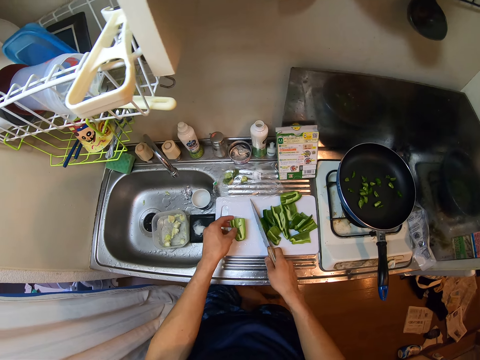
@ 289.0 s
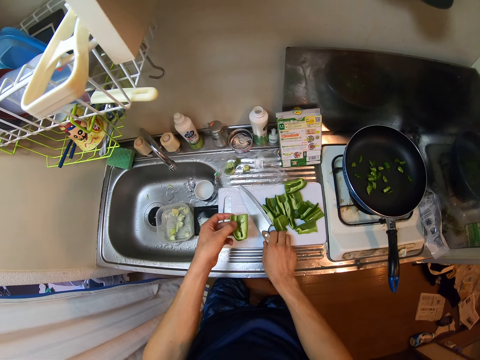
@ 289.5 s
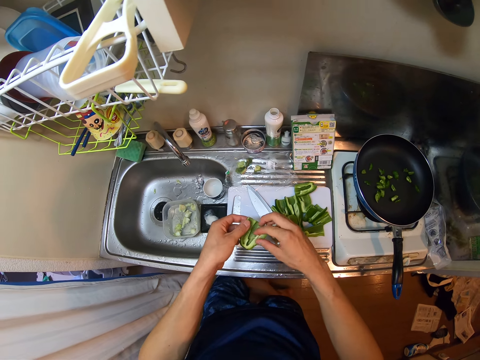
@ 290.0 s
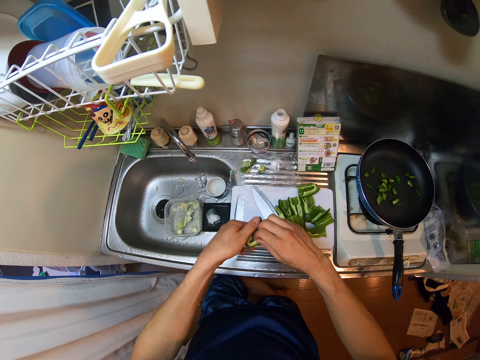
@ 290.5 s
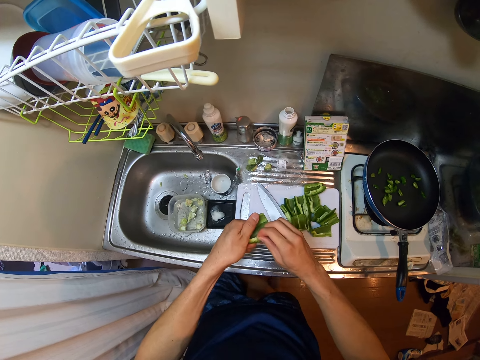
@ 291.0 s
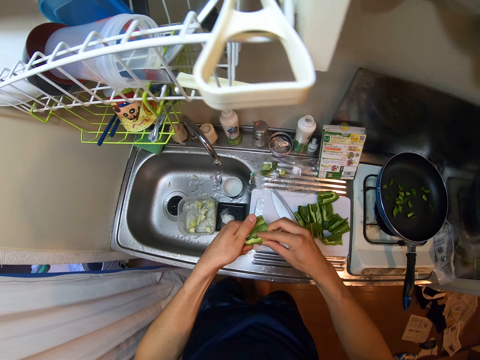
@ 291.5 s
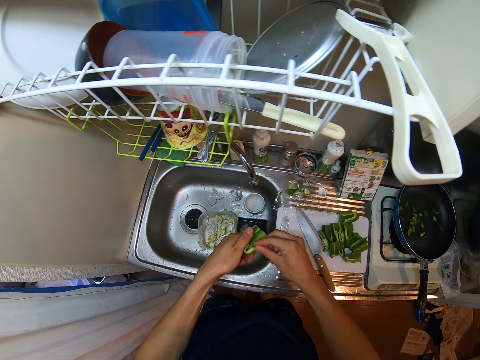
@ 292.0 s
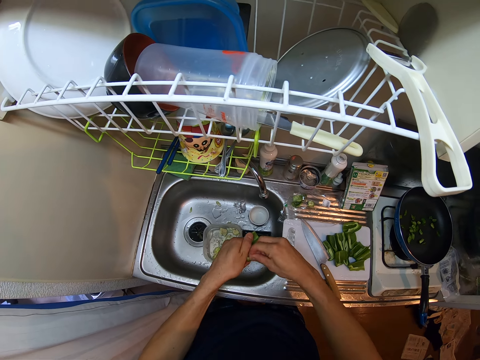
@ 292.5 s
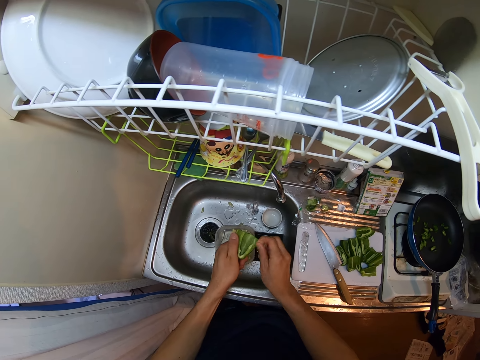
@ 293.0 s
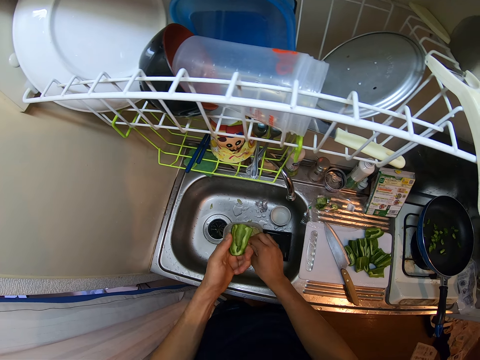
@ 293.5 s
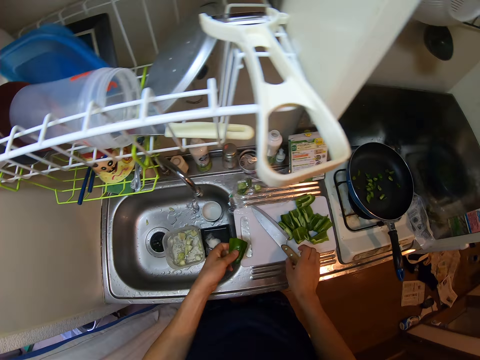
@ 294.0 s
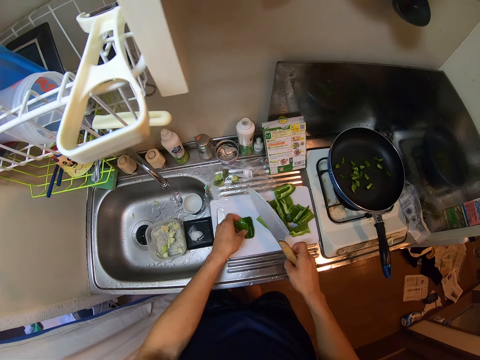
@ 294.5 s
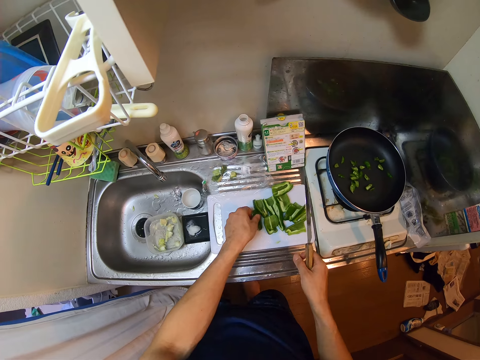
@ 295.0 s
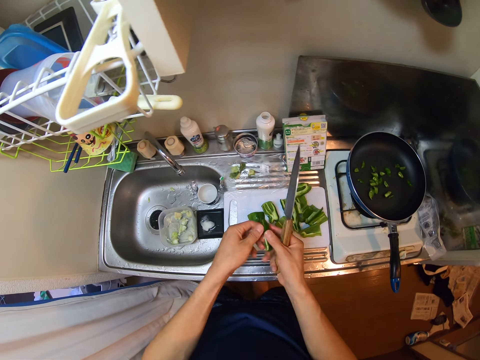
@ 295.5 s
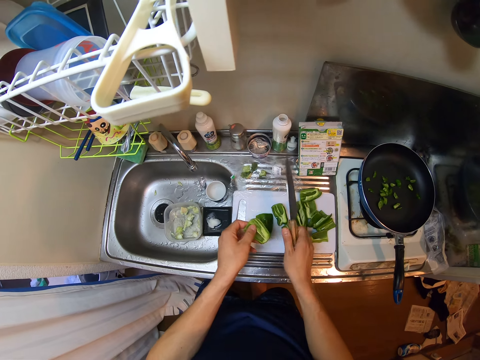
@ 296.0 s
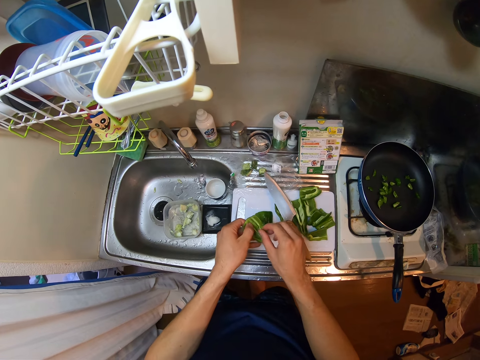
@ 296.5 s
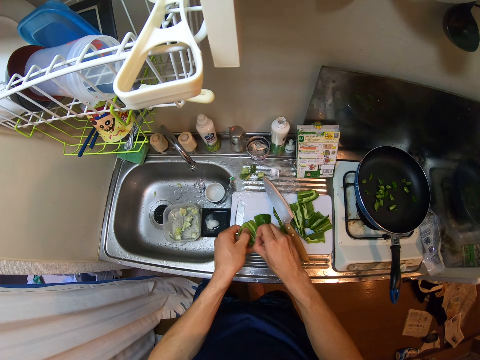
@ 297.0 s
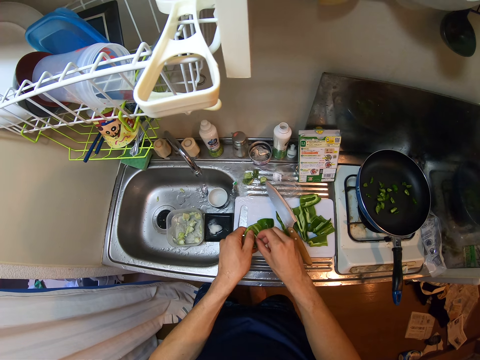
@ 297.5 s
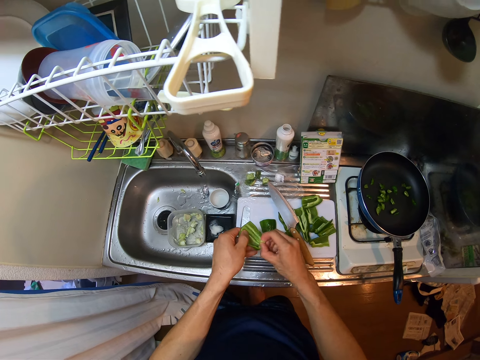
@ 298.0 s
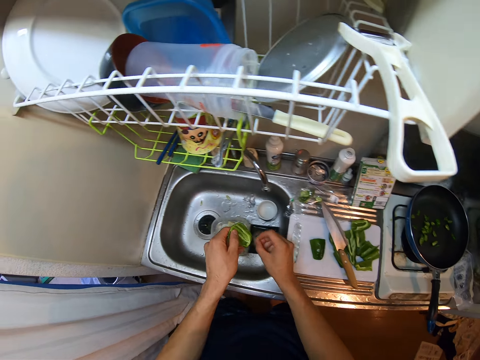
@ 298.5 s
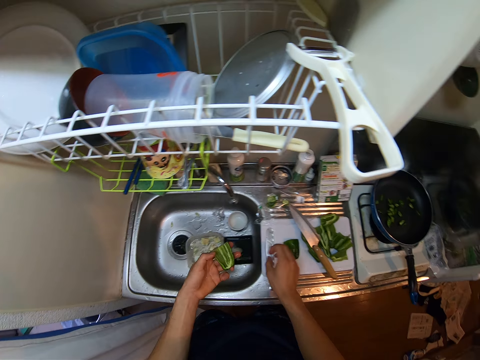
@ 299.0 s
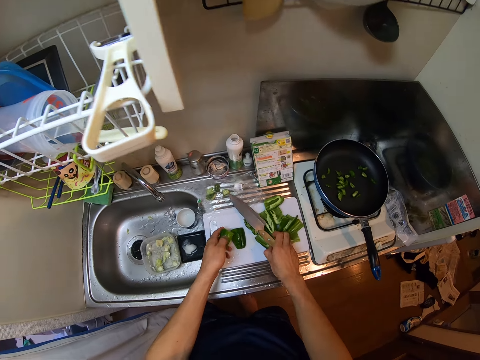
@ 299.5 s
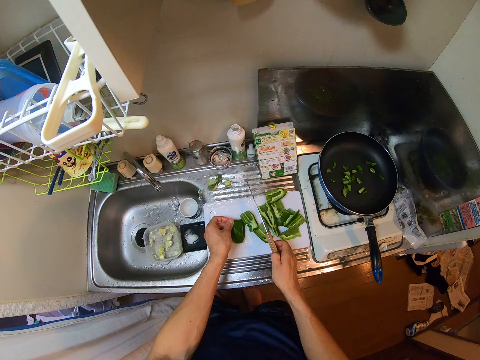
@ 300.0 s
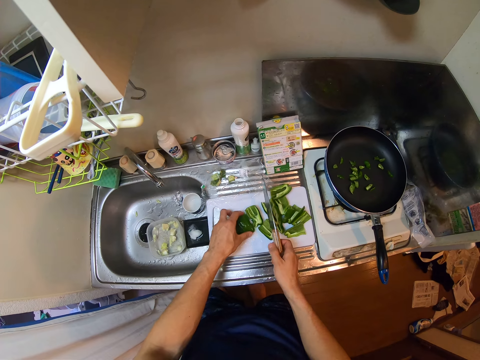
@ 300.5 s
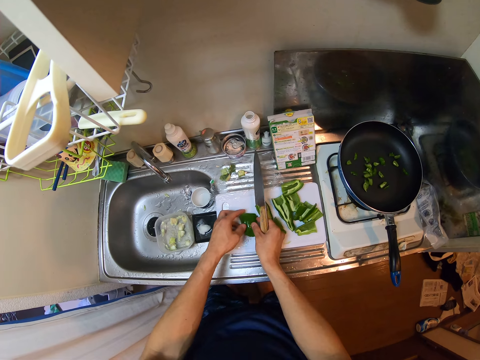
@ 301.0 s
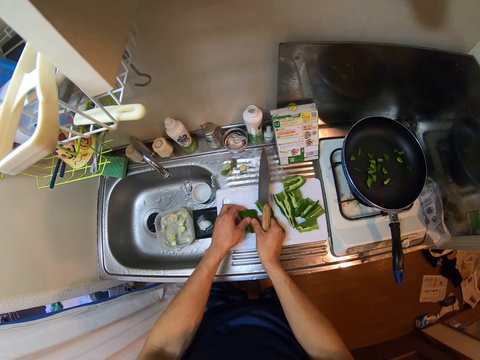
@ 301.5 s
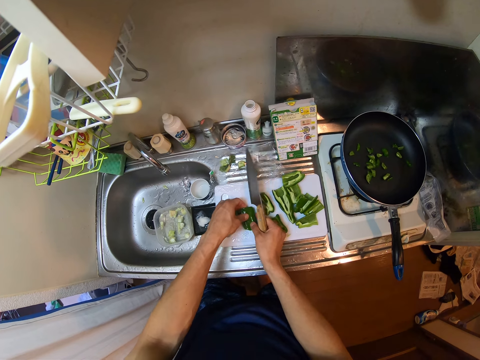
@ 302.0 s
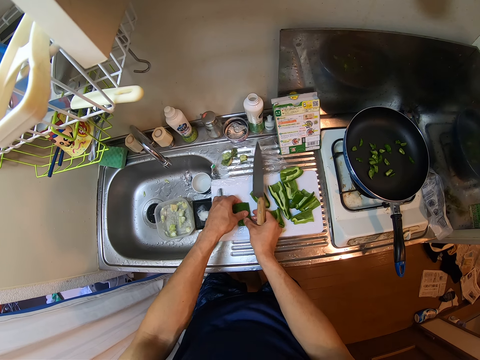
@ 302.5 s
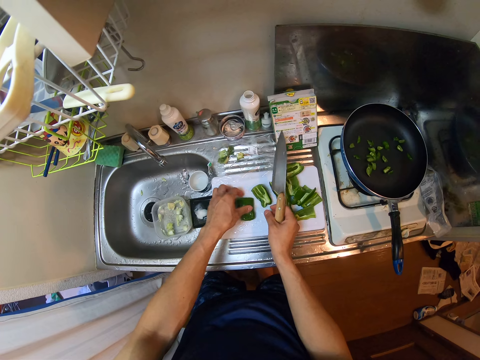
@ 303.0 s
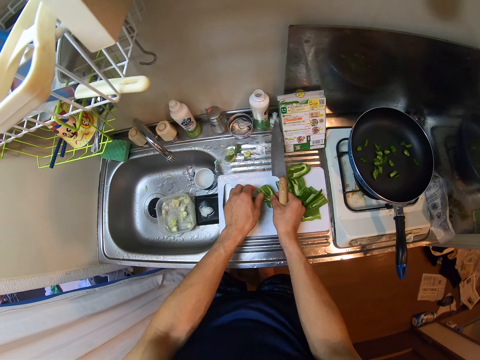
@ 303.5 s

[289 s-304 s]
The camera wearer removes the seeds in the green pepper or bell pepper. They put the seeds of bell pepper in the plastic container. They drop the green pepper on the cutting board or chopping board. They hold the knife on the chopping board. They pick up another green pepper from the cutting board. They remove the seeds in the green pepper. They drop the knife on the cutting board. They remove the seeds in the green pepper. They put the seeds of bell pepper in the plastic container. They pick up the knife from the cutting board. They drop the green pepper on the cutting board. They arrange the green pepper on the cutting board.

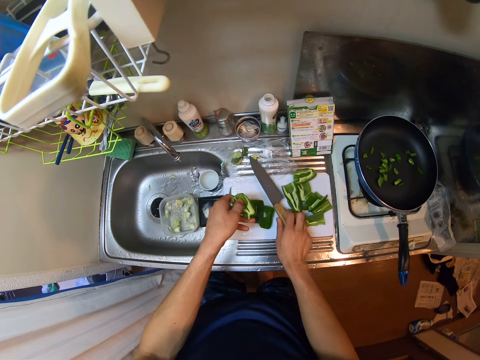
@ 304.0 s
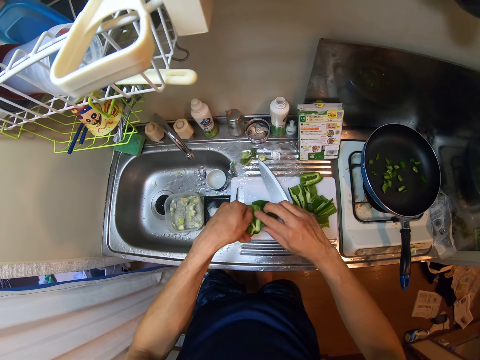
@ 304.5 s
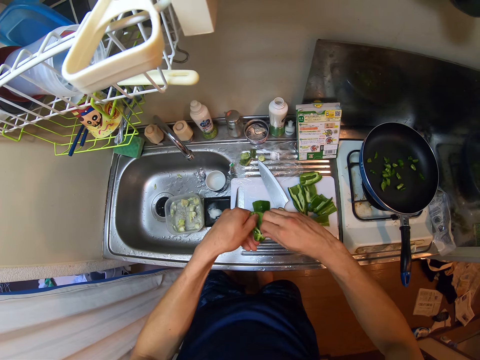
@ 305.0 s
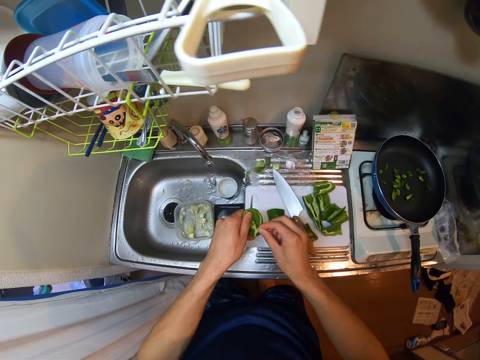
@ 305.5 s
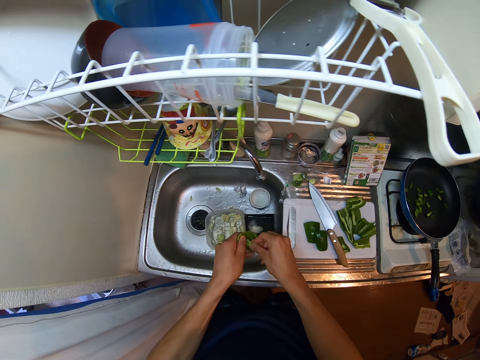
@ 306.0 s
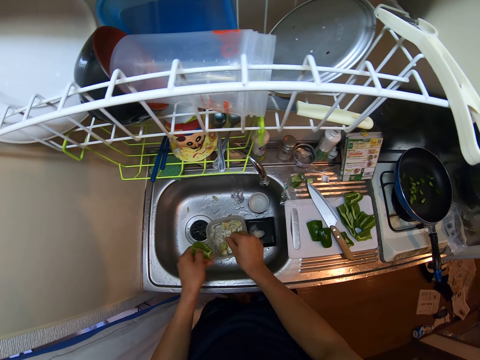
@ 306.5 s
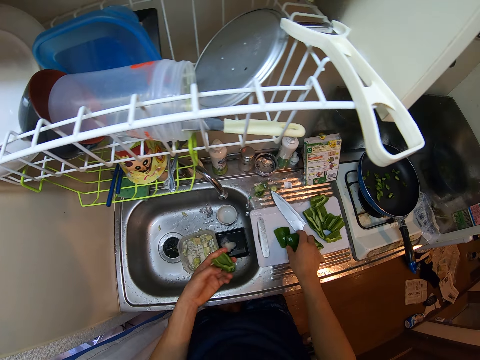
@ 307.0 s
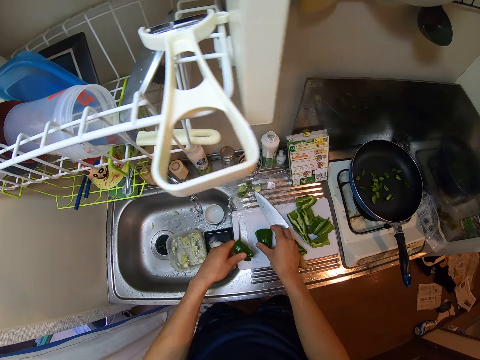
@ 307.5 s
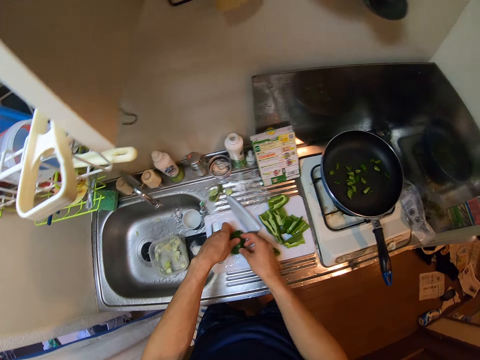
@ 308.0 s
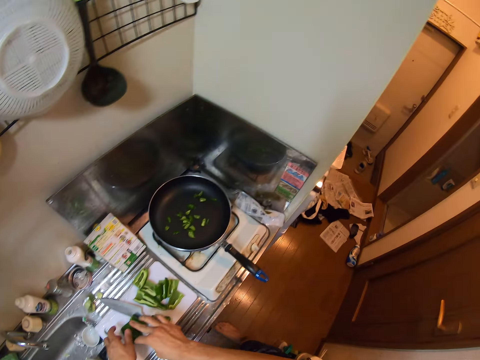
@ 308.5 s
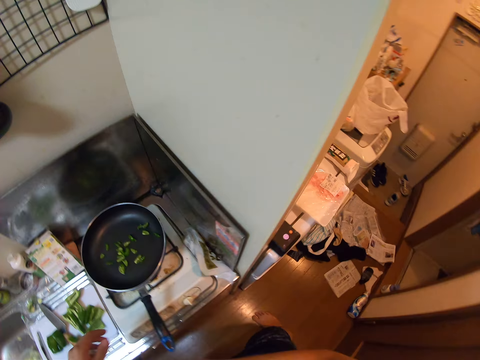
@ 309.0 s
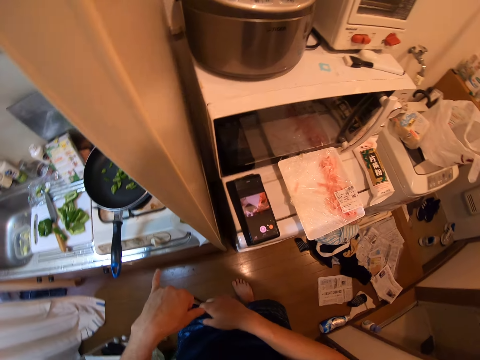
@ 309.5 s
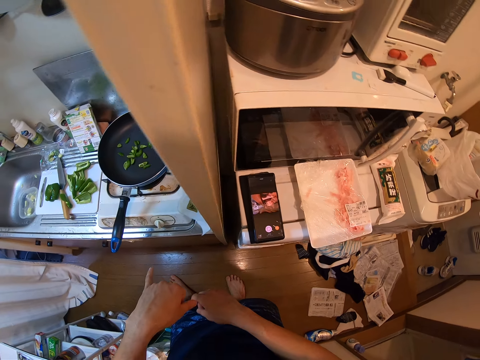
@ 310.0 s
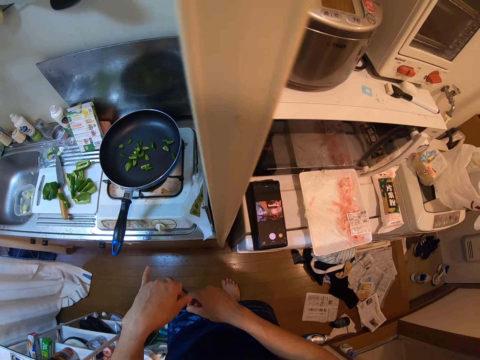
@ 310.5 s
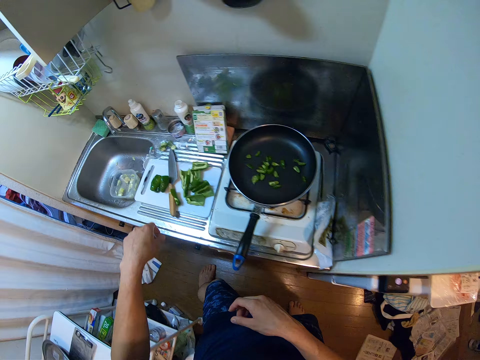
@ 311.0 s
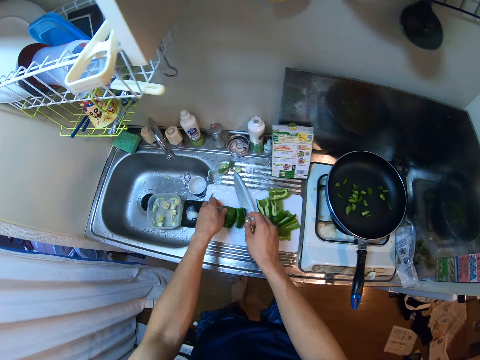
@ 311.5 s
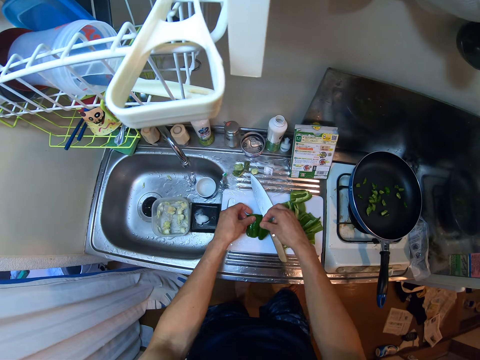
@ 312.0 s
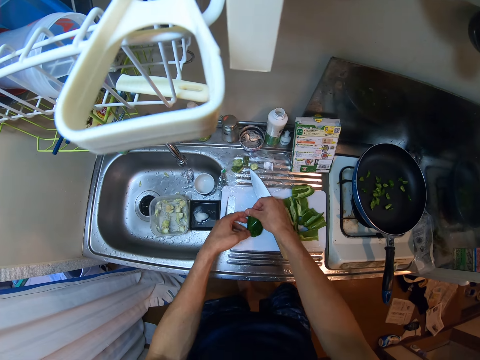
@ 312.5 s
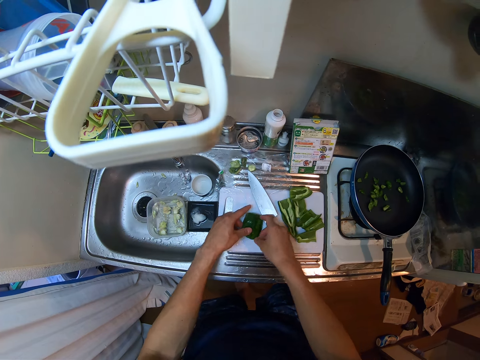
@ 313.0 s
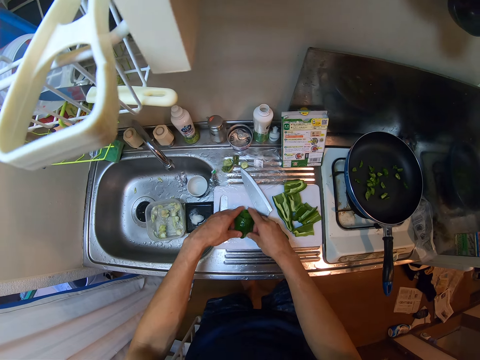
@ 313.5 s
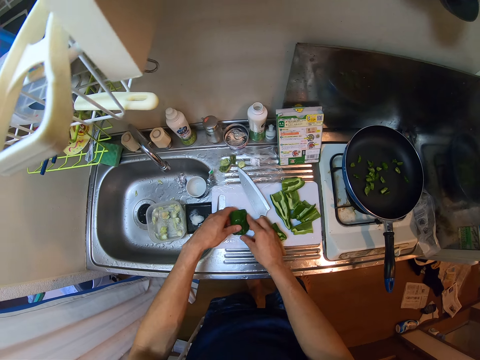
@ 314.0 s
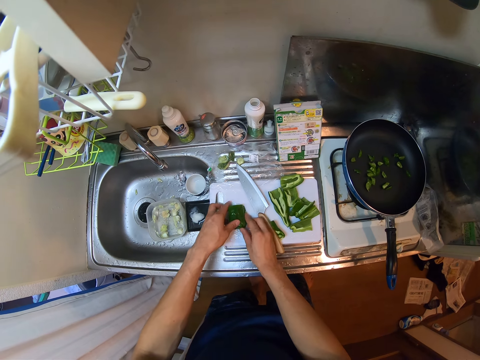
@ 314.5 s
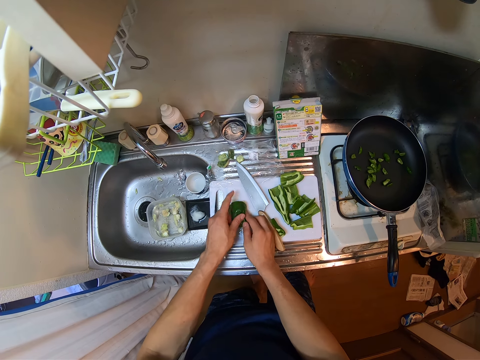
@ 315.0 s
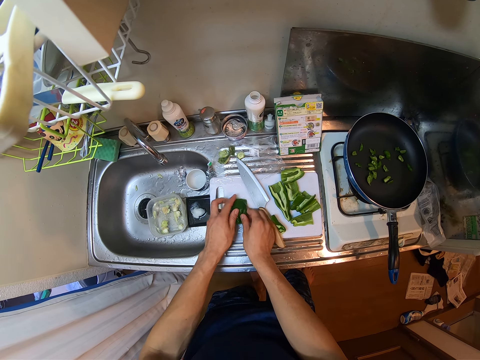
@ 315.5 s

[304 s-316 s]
The camera wearer picks up another green pepper or bell pepper from the cutting board or chopping board. They drop the knife on the cutting board. They remove the seeds in the green pepper. They throw the seed in the bowl in the kitchen sink. They drop the green pepper on the cutting board. They look around the kitchen. They move back one step towards the electric cooker. They arrange the green pepper on the cutting board. They hold the bell peppers together on the chopping board.
